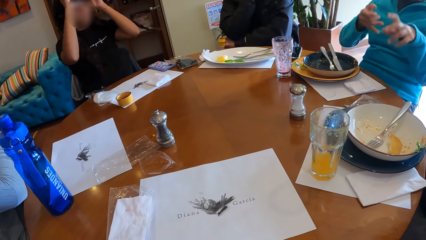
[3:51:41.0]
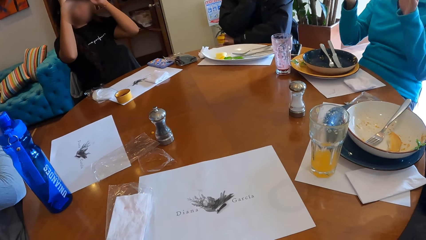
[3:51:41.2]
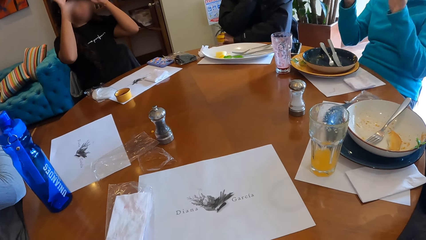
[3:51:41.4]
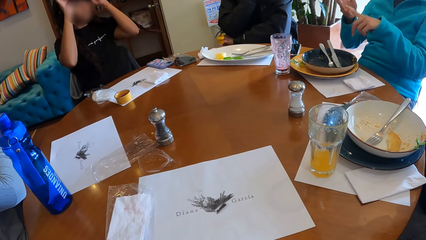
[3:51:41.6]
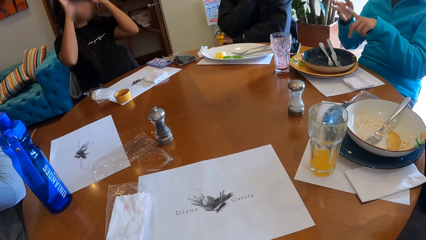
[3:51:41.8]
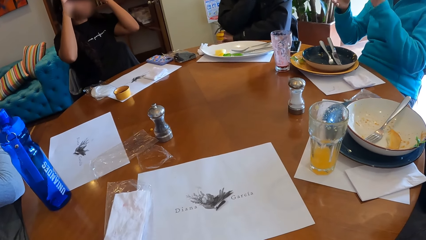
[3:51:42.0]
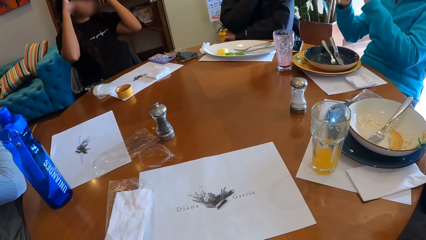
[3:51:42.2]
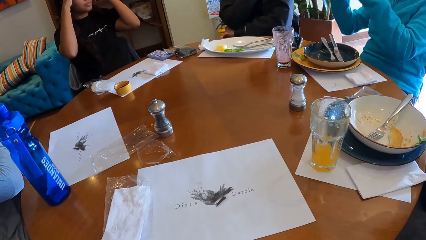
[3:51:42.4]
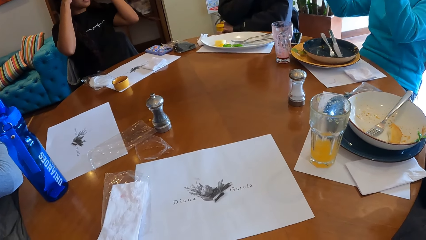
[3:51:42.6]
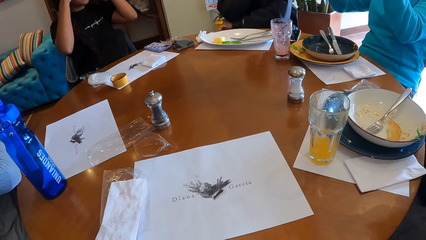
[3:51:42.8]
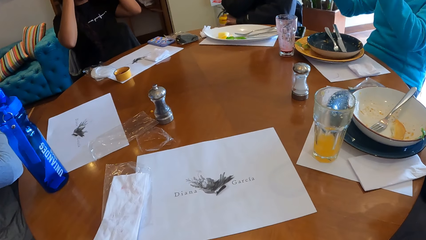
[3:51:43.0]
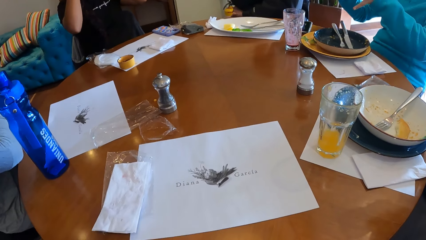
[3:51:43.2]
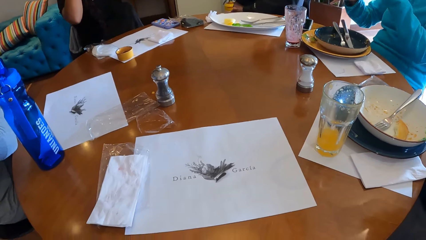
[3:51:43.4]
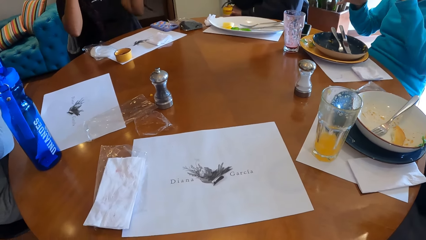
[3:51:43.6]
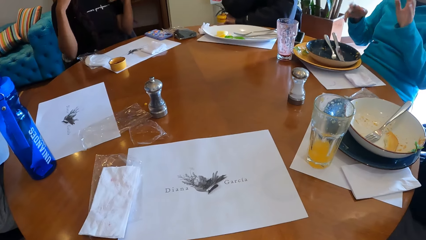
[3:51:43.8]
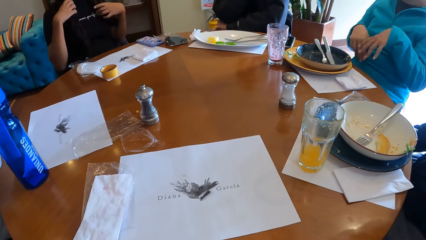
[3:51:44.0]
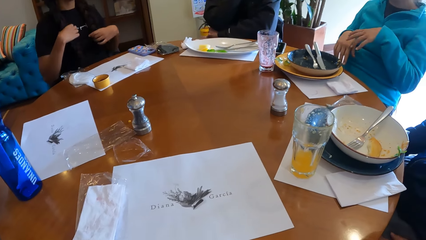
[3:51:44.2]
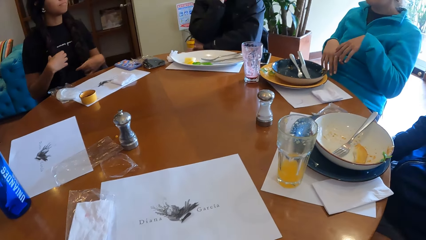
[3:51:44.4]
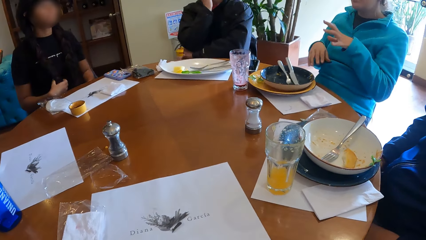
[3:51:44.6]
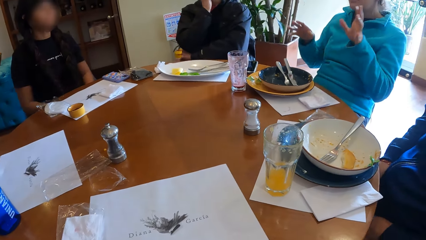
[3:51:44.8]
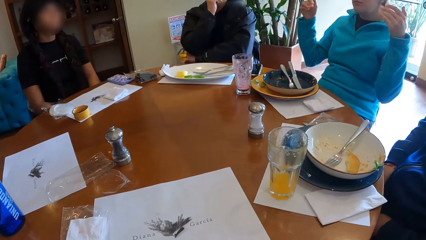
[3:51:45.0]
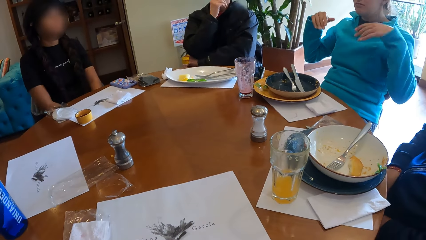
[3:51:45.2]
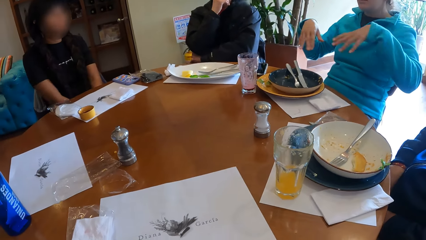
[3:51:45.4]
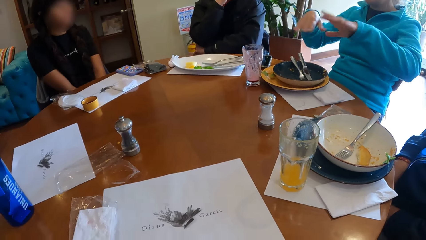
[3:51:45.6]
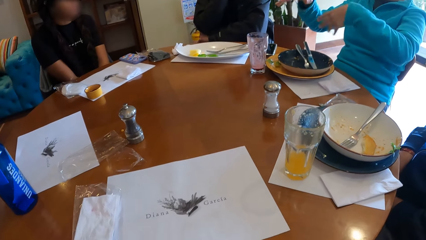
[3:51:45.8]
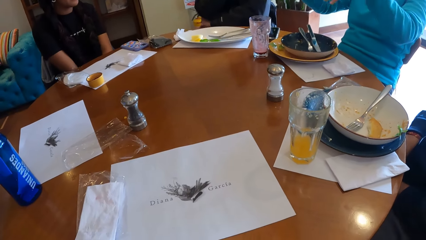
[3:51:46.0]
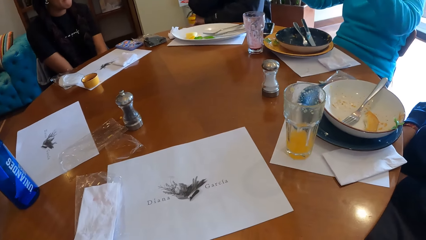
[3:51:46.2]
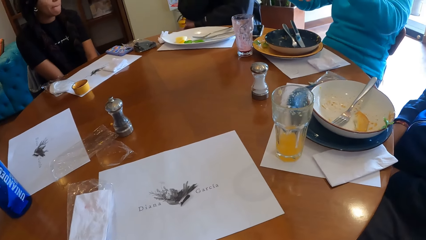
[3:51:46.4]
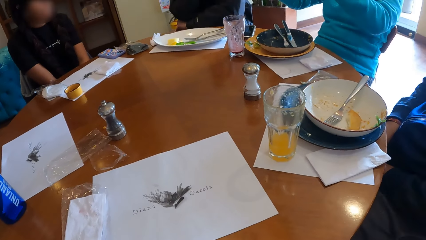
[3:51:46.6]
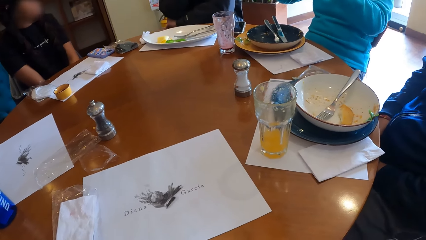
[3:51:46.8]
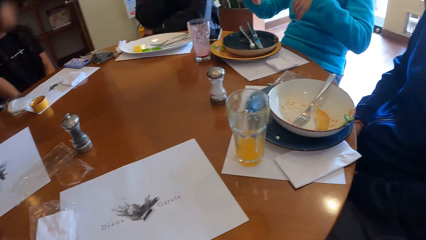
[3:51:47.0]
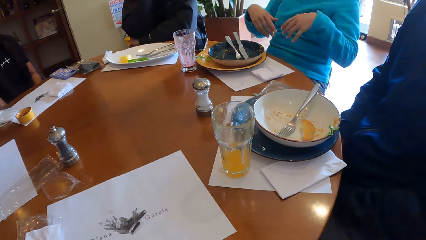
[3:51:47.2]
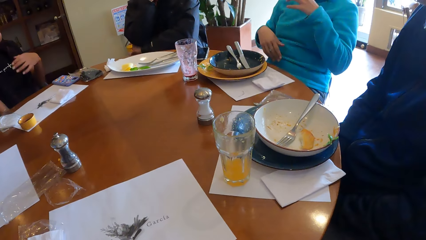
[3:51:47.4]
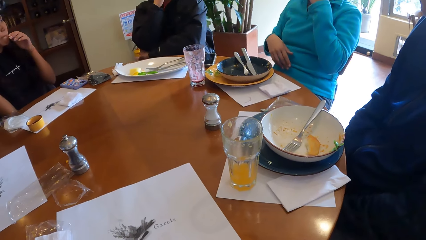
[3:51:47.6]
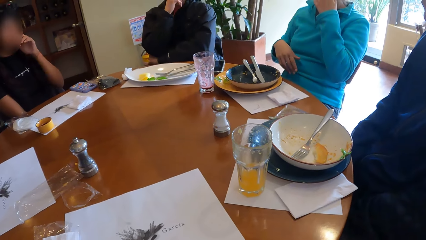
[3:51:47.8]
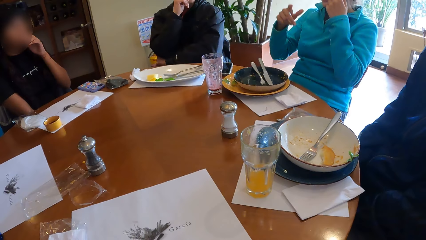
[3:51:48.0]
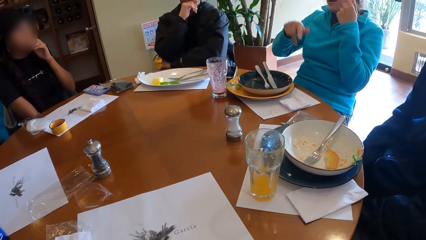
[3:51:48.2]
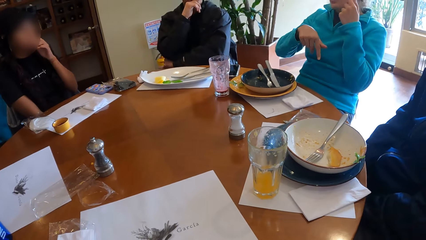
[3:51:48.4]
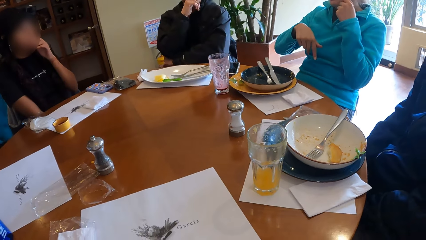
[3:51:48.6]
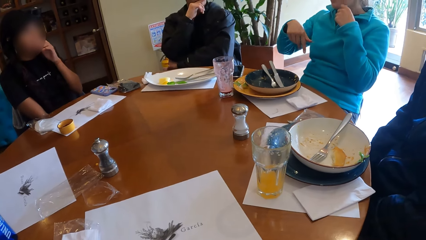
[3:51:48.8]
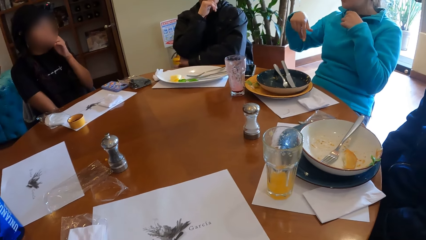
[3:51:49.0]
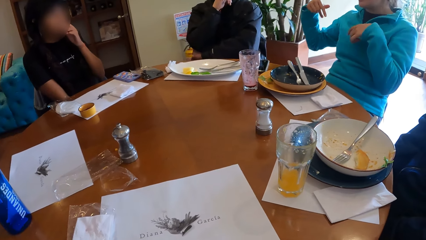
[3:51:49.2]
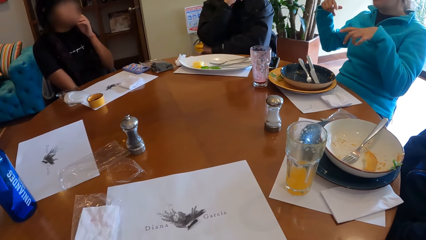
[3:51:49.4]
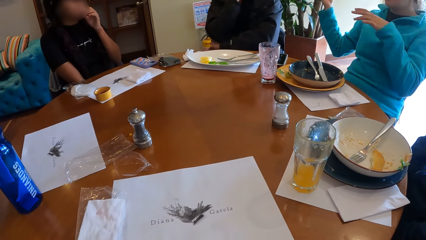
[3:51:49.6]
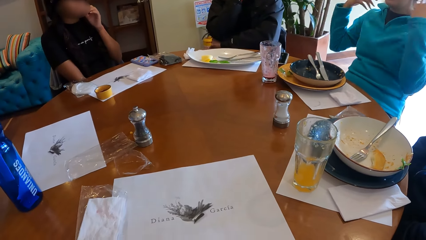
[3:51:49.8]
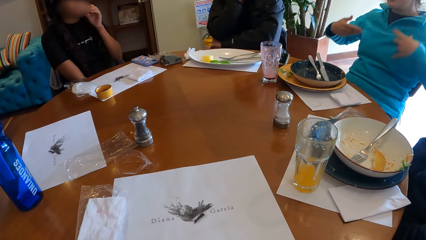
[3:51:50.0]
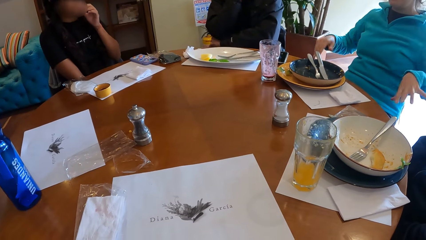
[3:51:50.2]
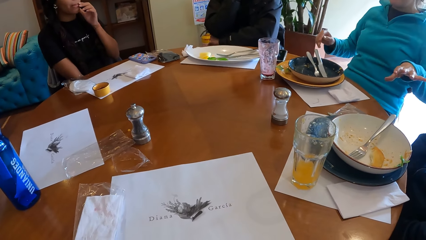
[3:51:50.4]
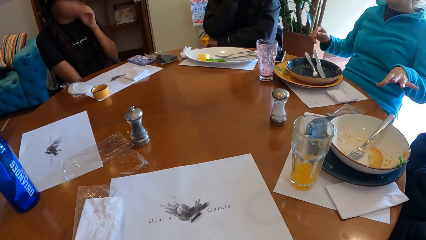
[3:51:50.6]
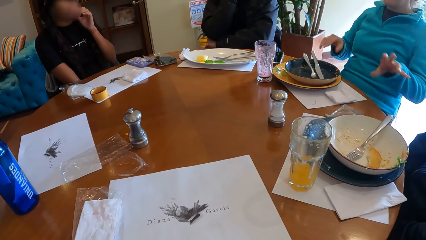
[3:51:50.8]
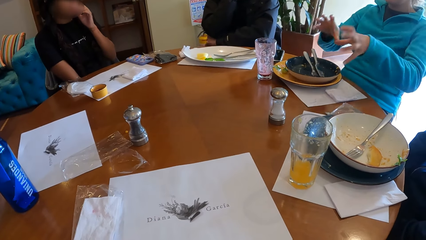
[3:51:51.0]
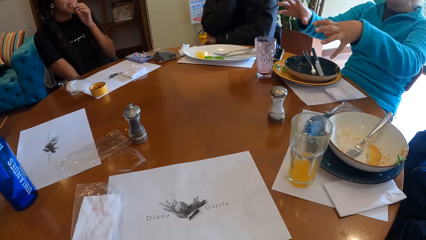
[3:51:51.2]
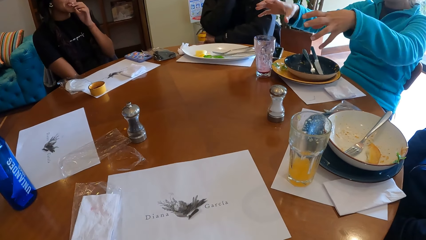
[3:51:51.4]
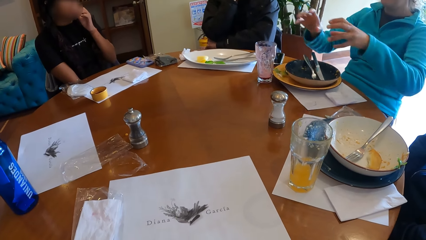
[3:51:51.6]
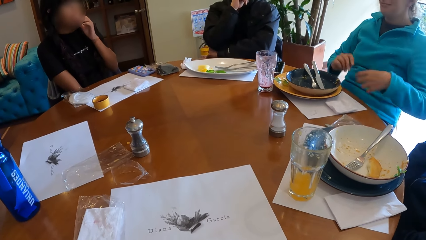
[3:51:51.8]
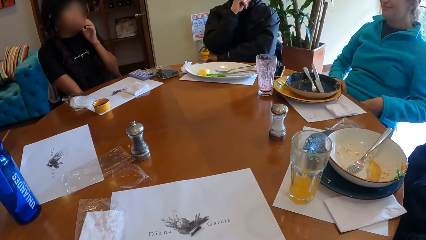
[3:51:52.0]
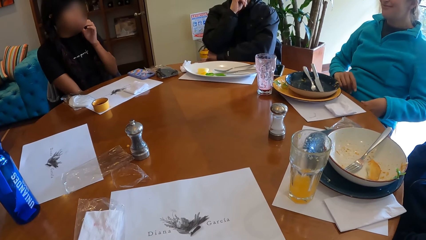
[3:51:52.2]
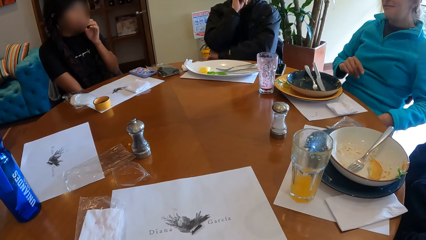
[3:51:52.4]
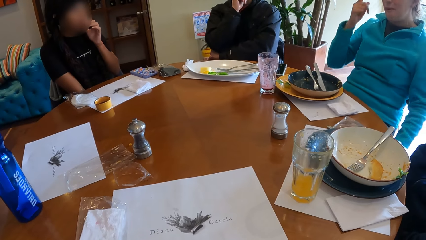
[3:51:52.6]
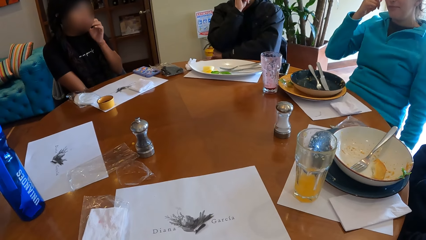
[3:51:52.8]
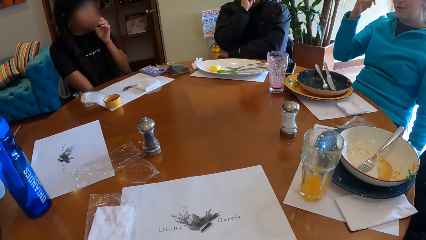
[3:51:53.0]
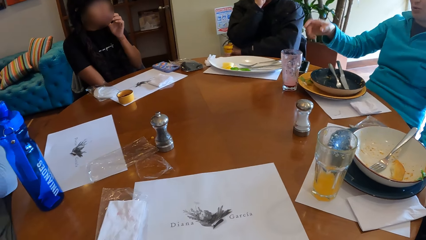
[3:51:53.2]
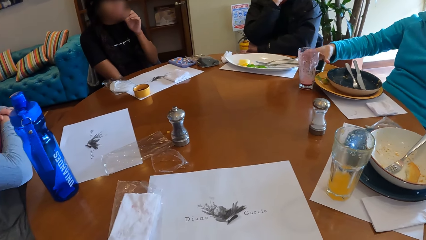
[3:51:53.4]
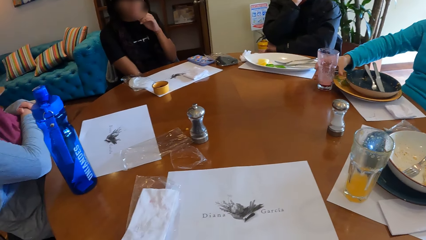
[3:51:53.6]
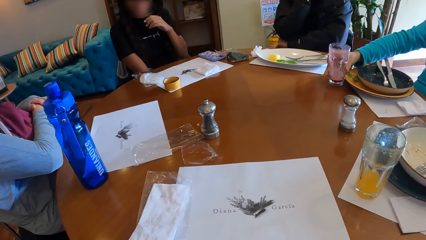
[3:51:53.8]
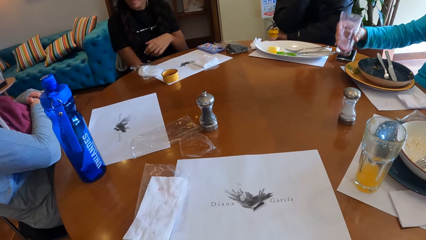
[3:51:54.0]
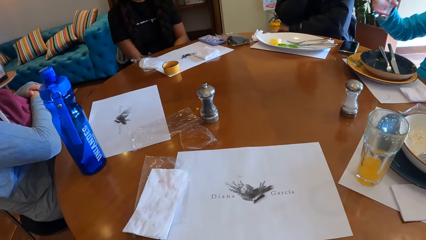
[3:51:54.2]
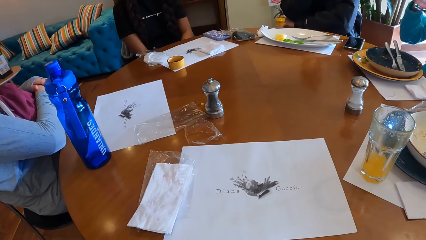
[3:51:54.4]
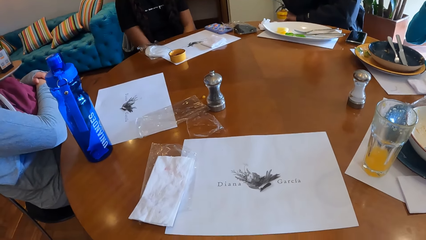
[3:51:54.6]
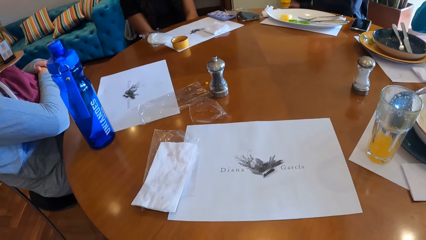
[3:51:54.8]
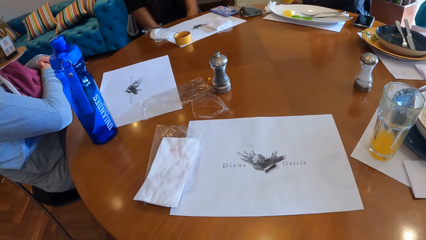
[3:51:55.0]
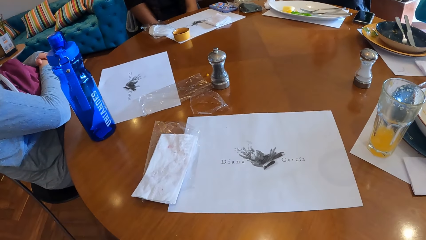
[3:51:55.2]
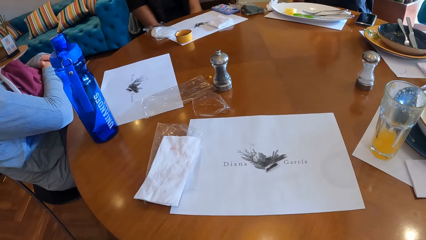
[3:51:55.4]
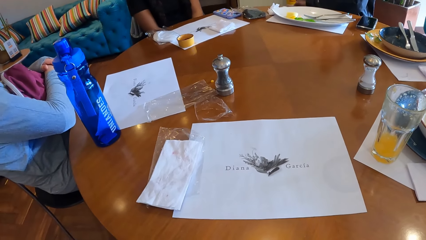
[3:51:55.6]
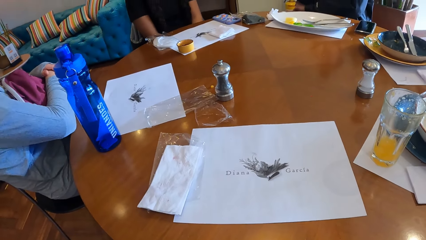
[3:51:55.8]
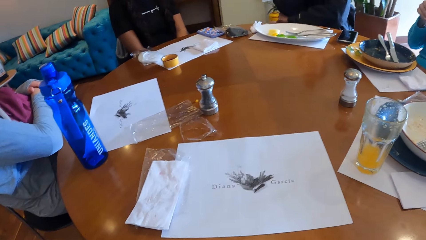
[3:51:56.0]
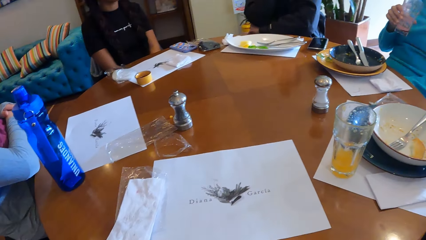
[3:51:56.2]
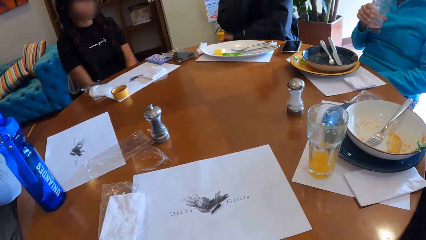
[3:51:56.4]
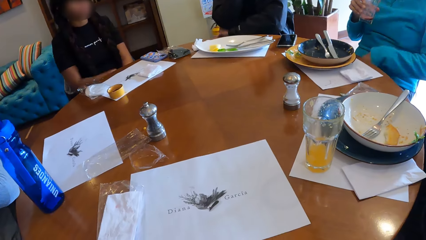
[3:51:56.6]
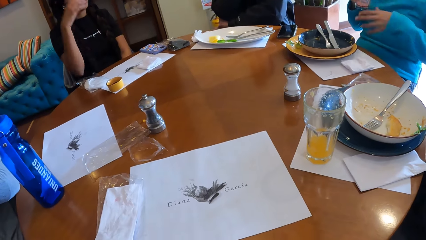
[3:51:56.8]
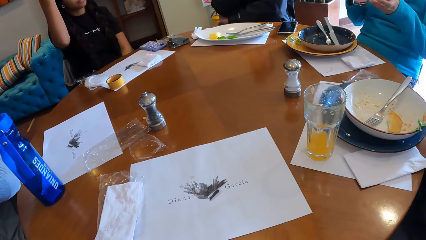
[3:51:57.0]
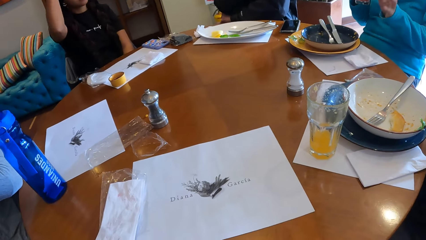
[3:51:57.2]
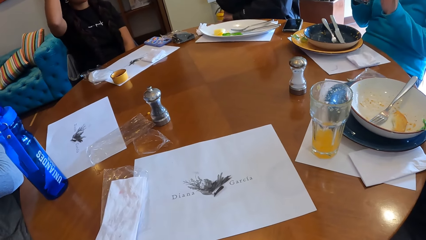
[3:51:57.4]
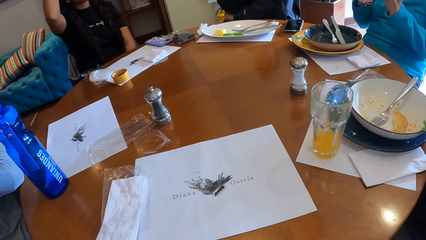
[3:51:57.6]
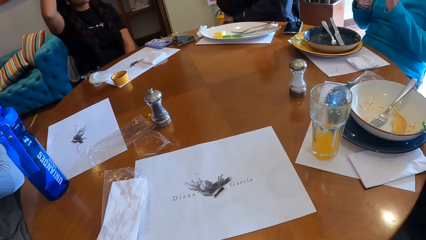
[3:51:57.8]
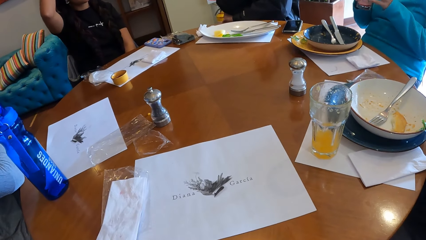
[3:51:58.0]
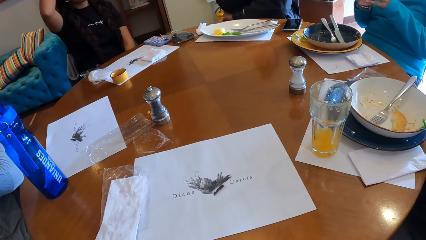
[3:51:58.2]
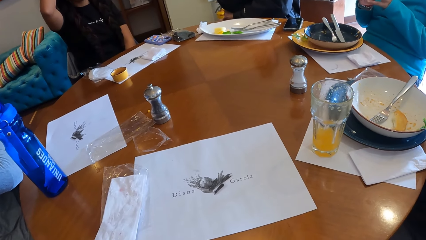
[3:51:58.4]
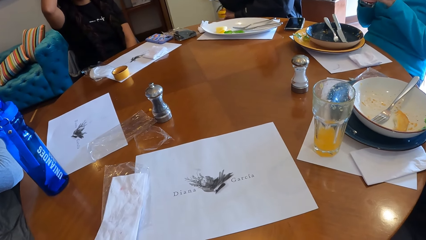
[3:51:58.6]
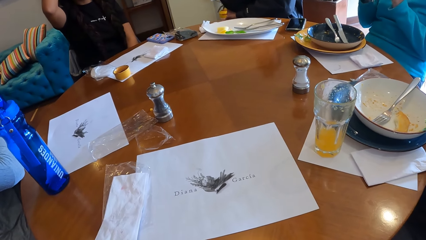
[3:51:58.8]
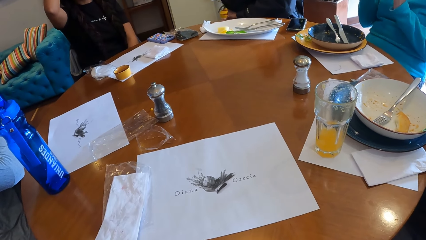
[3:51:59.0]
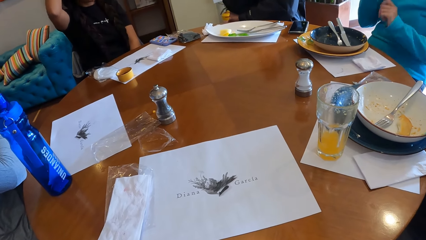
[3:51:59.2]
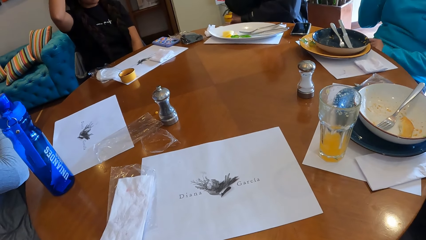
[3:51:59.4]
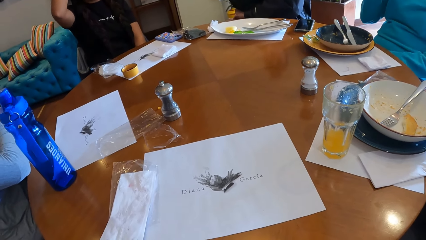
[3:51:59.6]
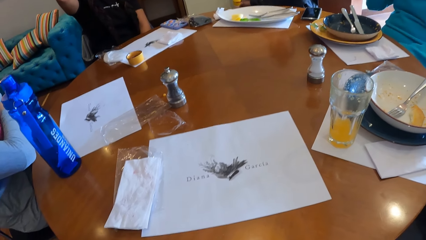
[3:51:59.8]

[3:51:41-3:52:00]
A woman picks a glass cup from the table with her right hand.
